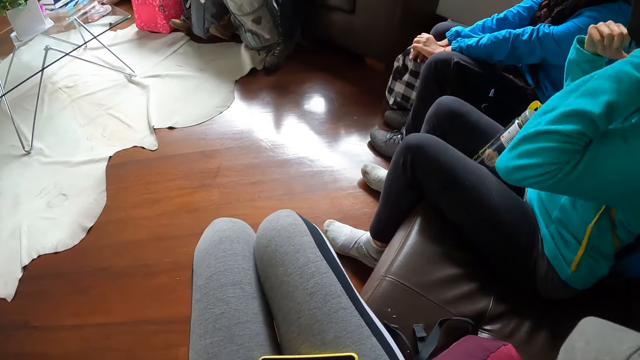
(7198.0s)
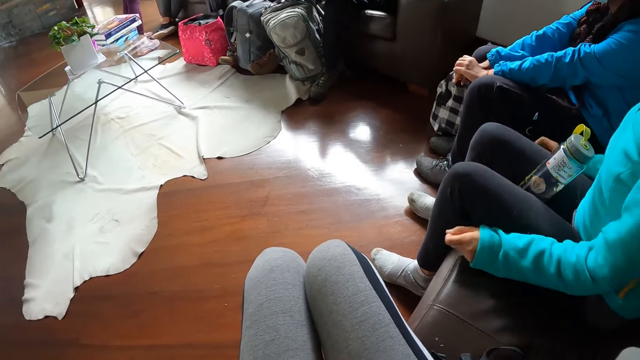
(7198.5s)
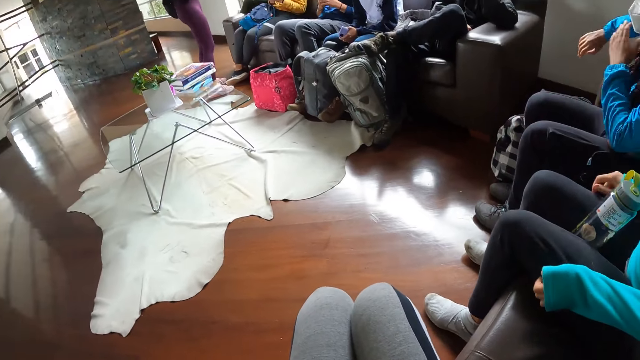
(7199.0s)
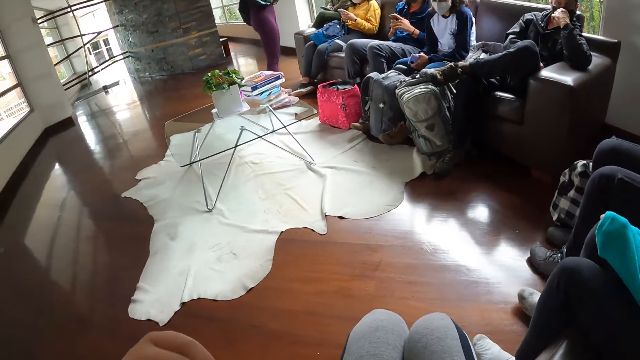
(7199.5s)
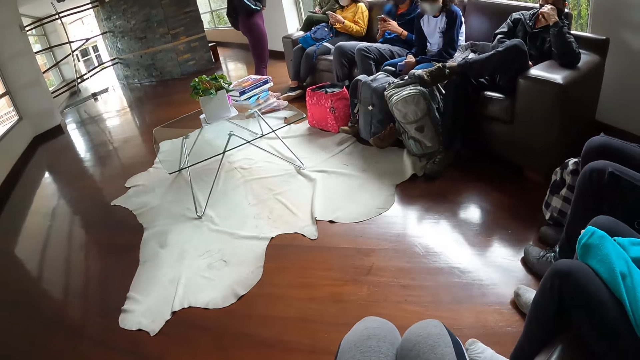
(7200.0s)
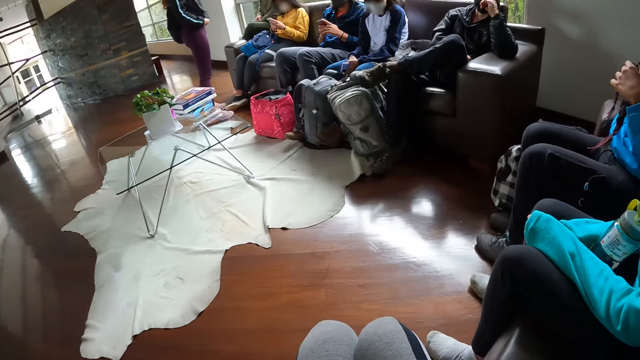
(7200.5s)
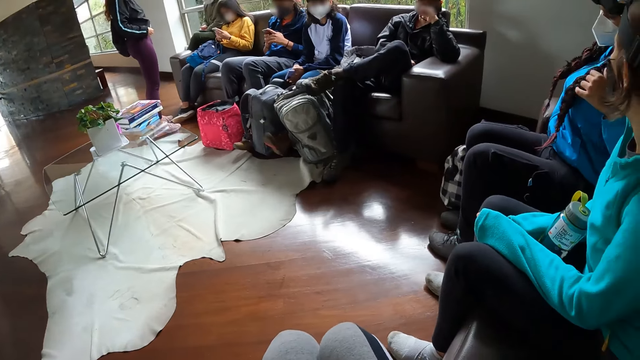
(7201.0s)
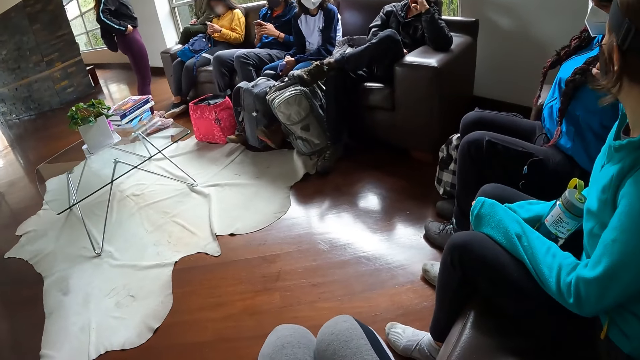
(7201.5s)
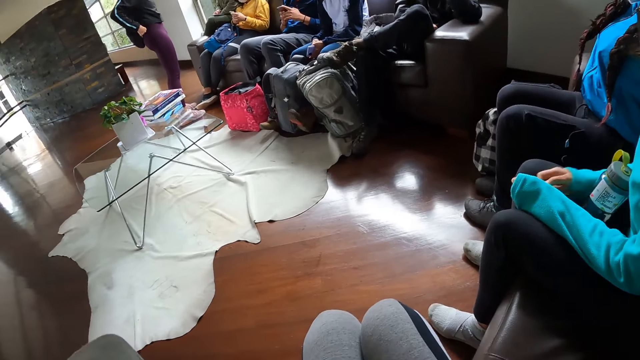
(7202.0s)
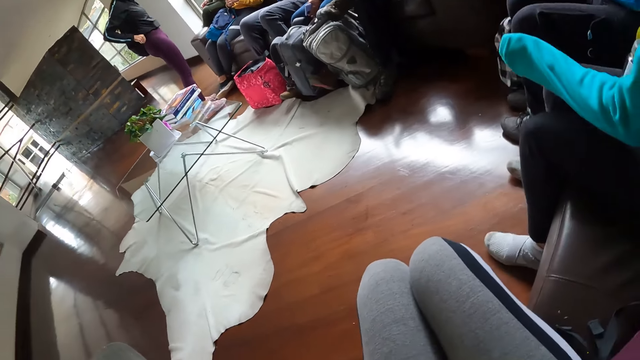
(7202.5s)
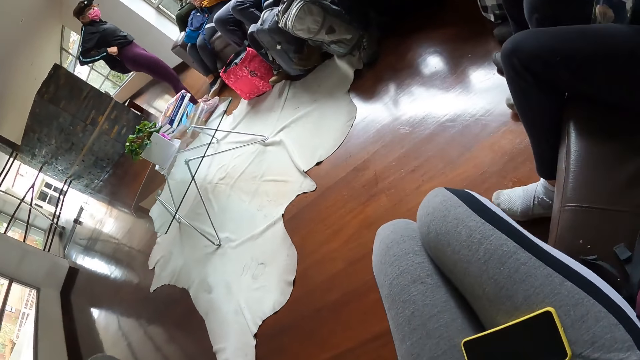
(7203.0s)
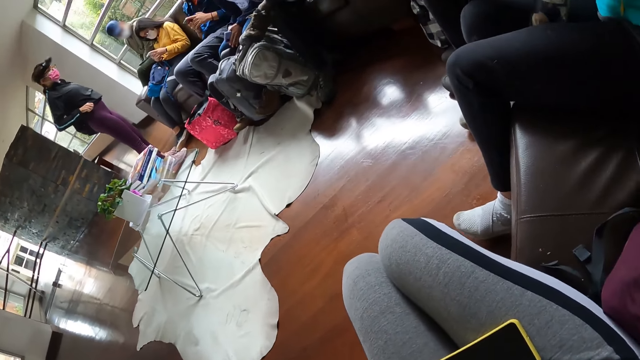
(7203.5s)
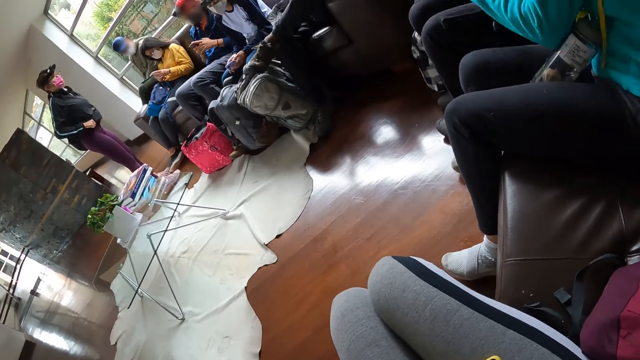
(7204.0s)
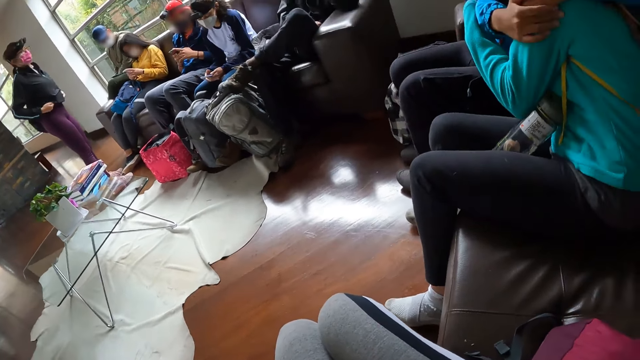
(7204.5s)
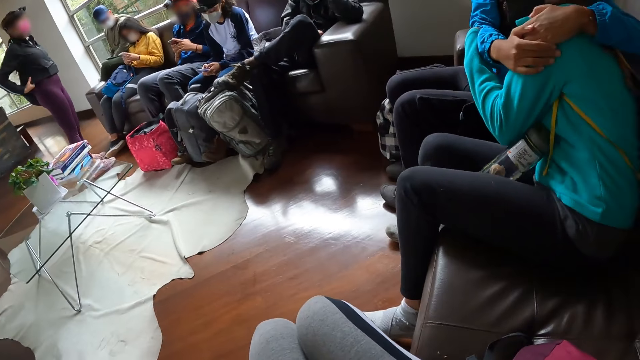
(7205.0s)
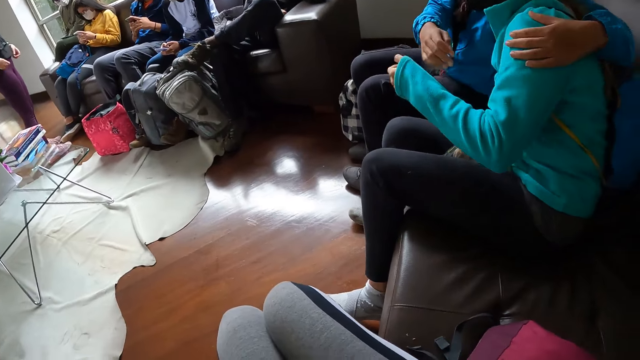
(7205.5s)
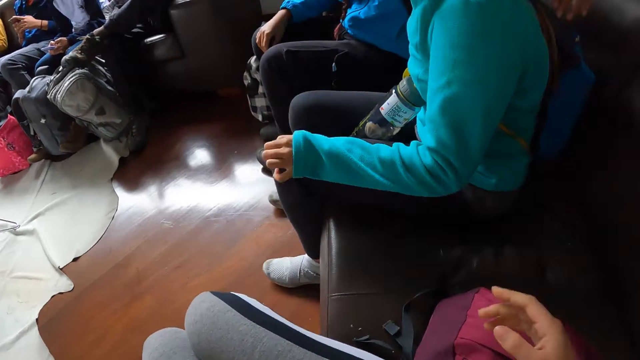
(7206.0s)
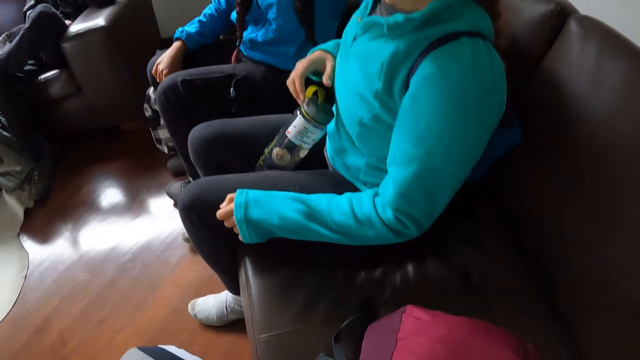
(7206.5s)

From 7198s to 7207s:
A woman adjusts the pullover. Another woman adjusts her trouser with both hands. The first woman hugs a third woman.

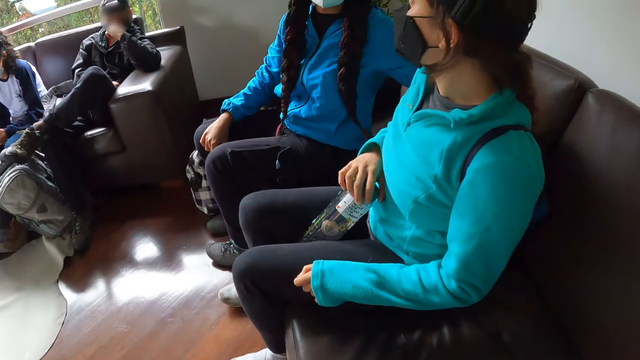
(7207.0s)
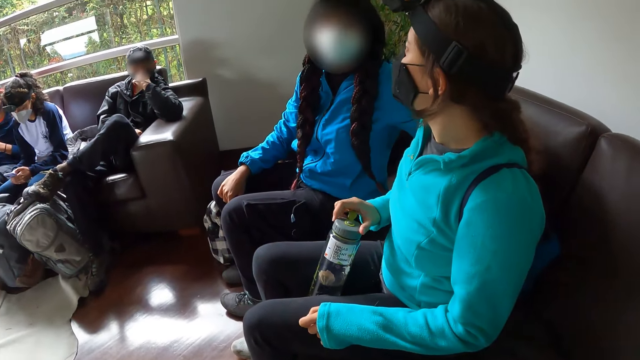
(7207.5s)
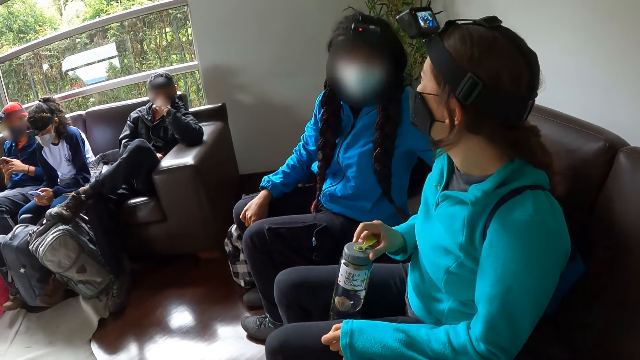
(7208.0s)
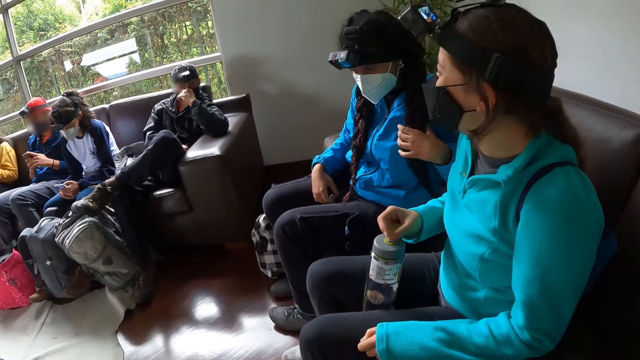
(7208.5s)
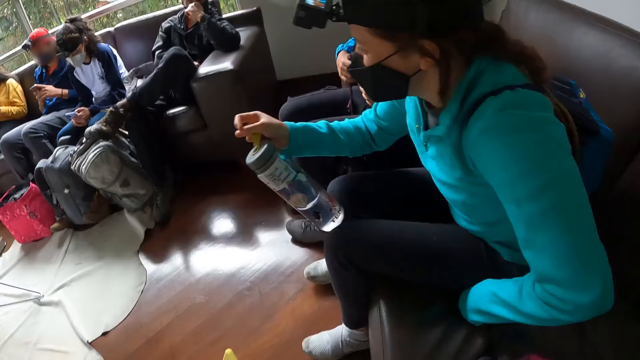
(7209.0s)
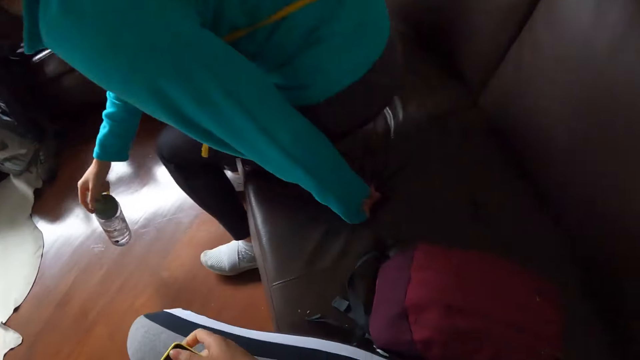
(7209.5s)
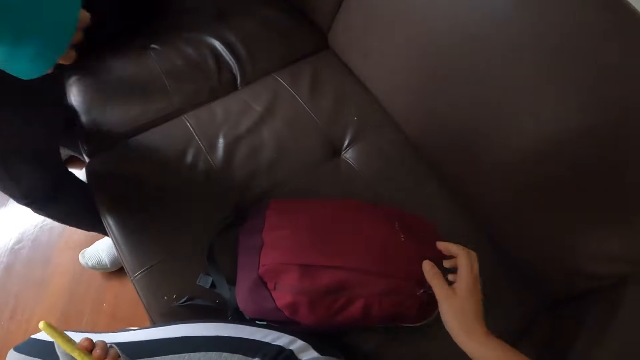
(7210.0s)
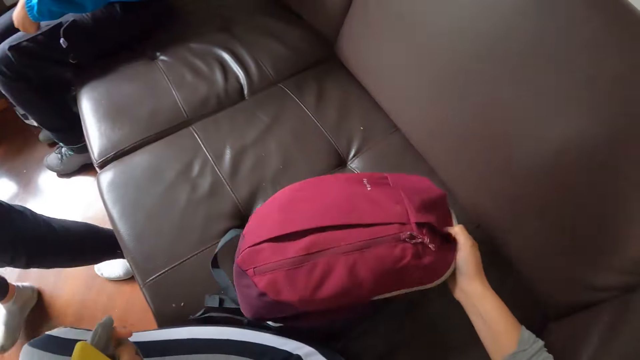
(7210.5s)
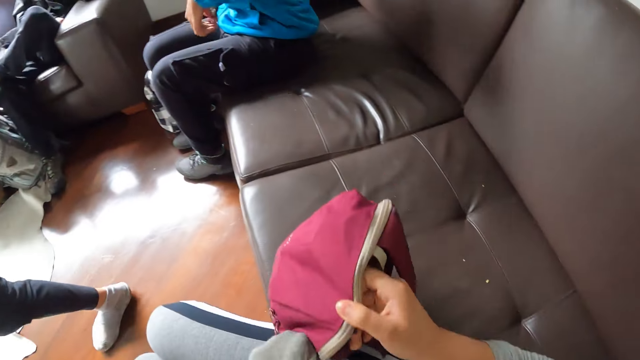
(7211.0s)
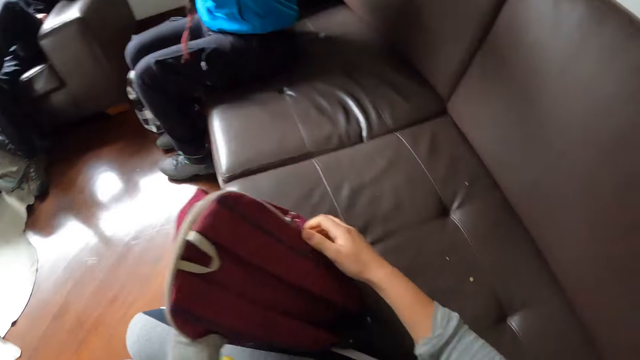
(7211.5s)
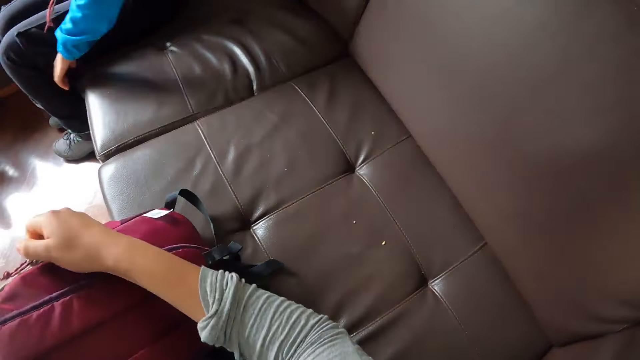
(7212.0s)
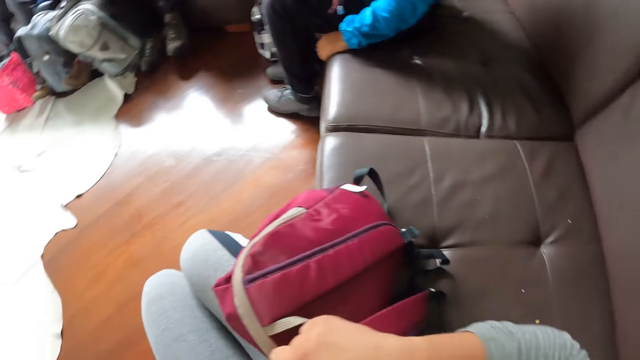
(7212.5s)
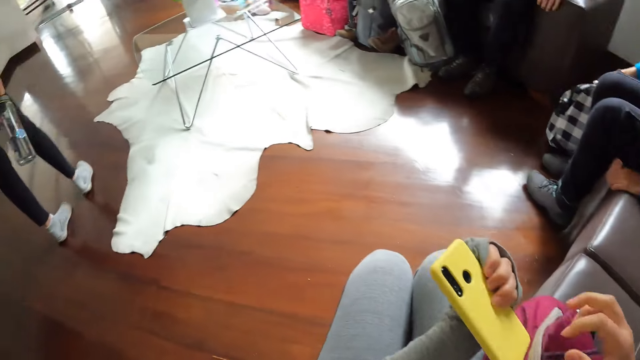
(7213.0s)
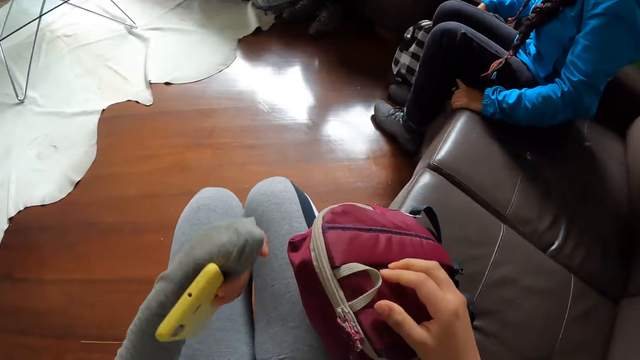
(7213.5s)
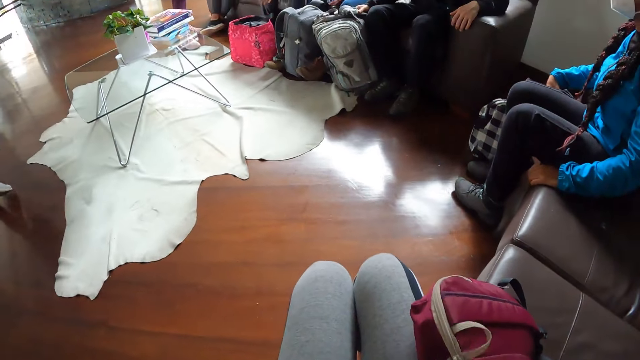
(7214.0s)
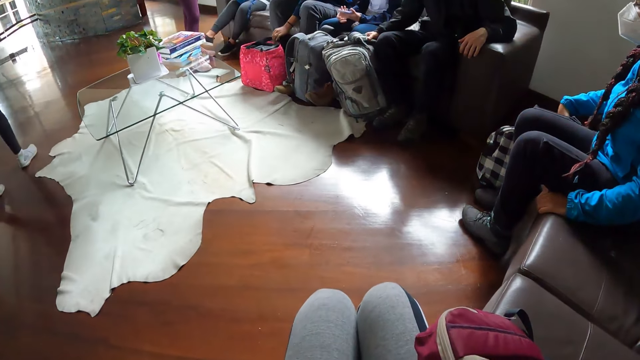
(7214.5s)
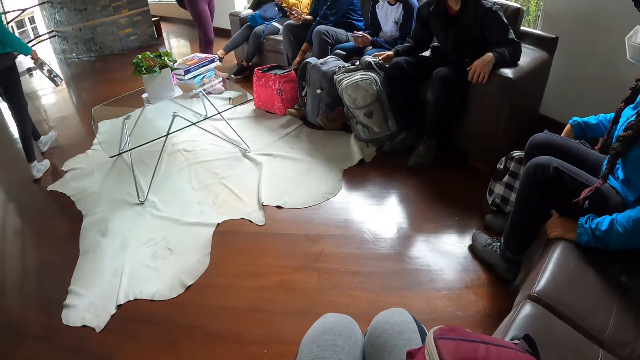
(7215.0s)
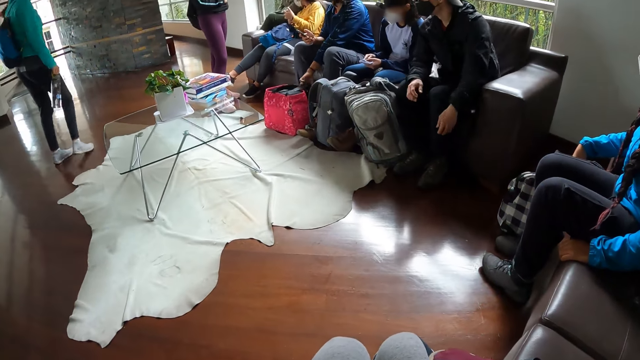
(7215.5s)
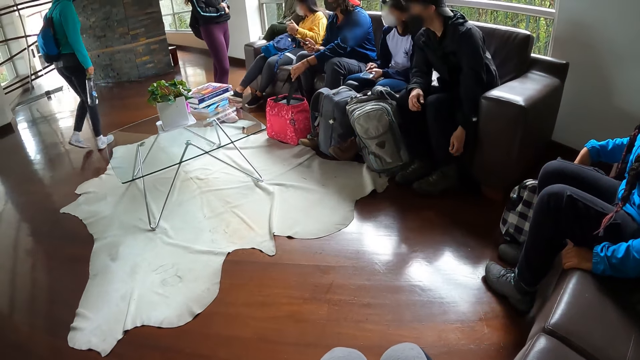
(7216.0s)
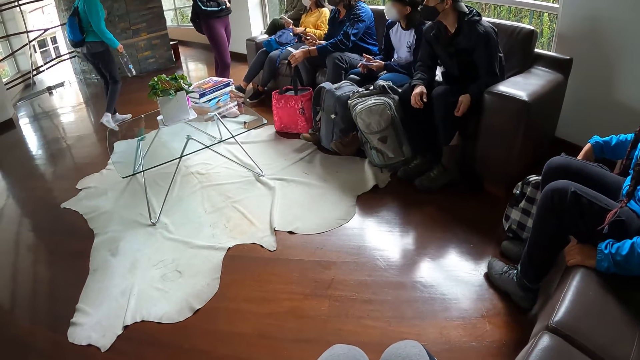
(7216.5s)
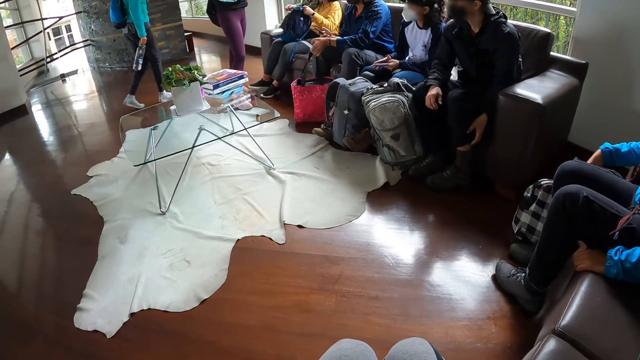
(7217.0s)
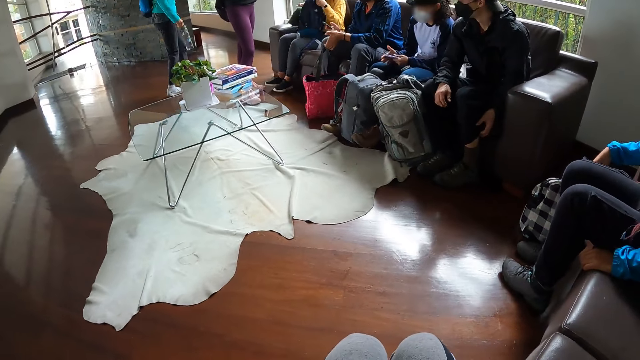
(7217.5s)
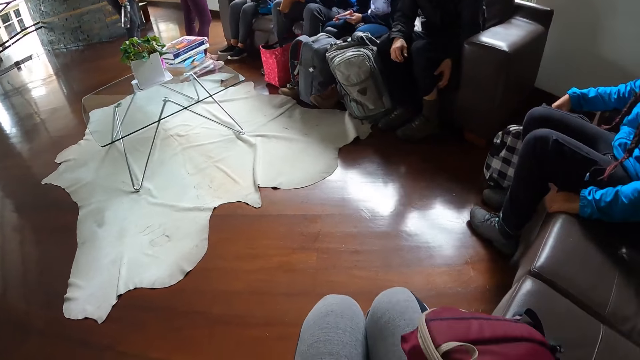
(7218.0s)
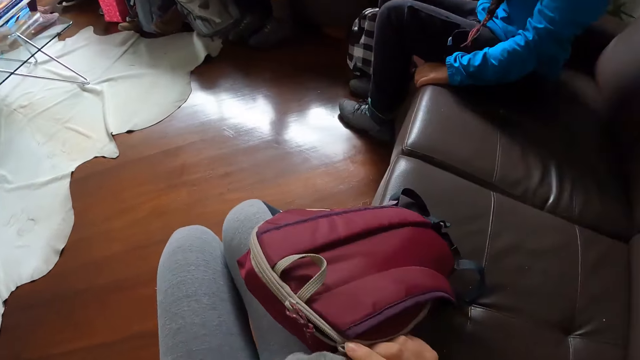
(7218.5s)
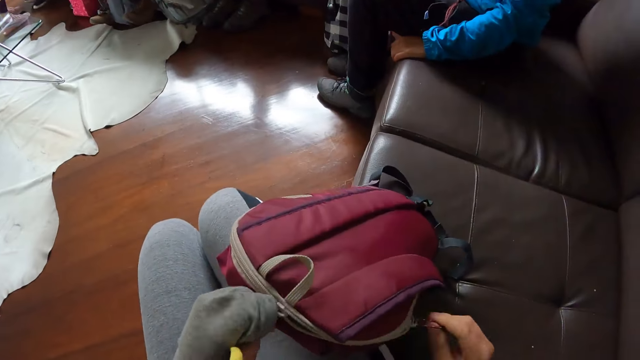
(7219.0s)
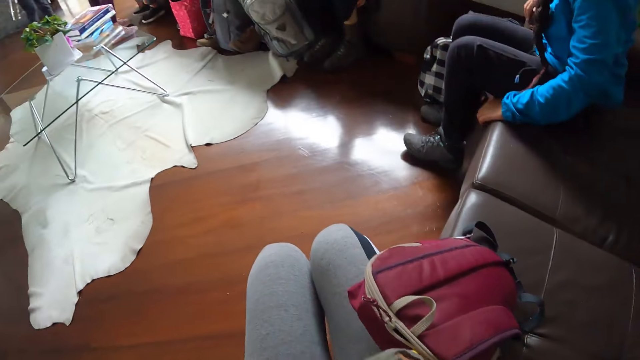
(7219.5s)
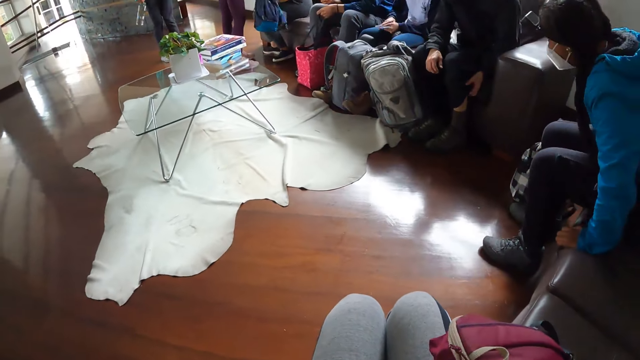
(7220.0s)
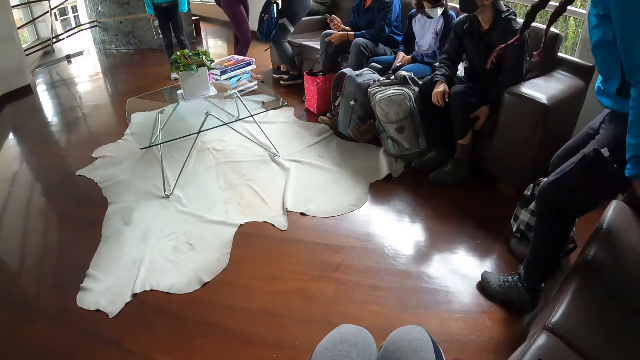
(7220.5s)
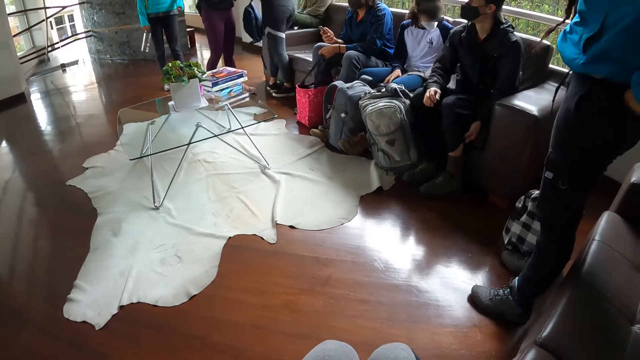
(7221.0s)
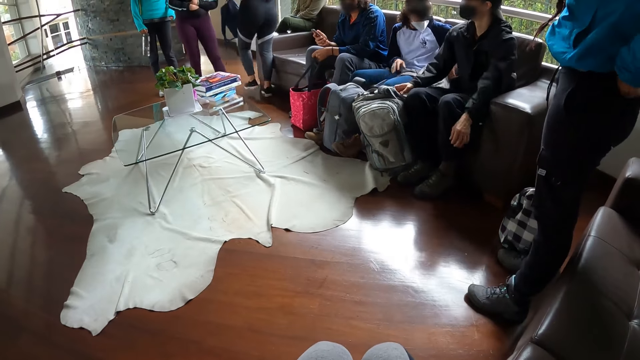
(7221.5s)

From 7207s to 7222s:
A woman moves the water bottle with her right hand. Another woman touches her hair with her left hand. The first woman lifts the water bottle with her left hand and stands from the sofa. The camera wearer picks up a bag from the sofa with her right hand. The first woman walks in the room. The camera wearer zips the bag with her right hand. She unzips the bag with both hands. The other woman stands from the sofa. The camera wearer puts the phone in the bag.
